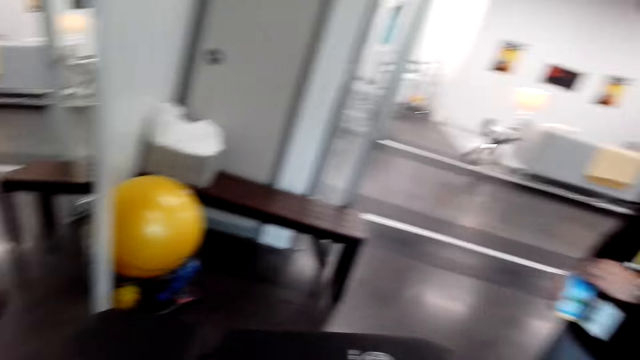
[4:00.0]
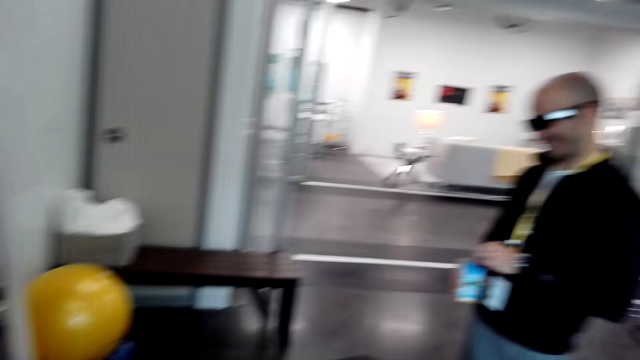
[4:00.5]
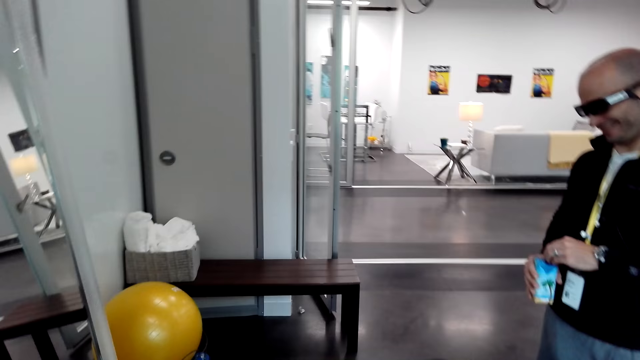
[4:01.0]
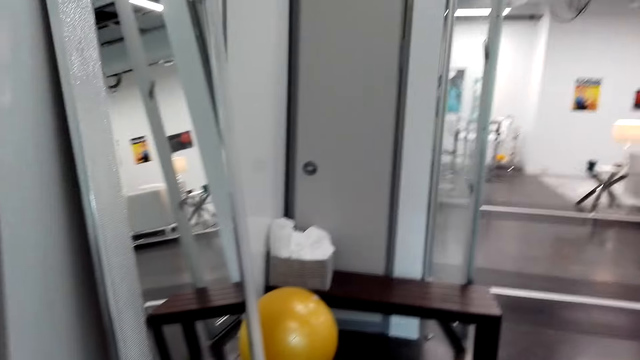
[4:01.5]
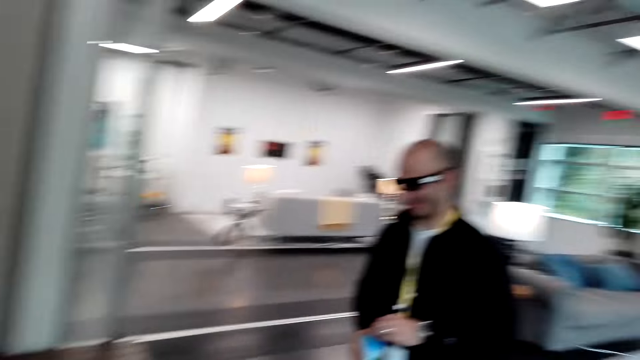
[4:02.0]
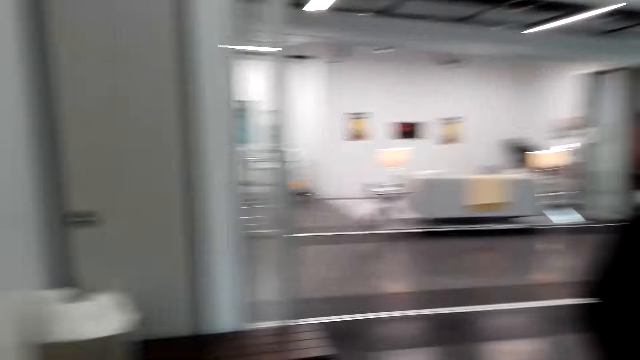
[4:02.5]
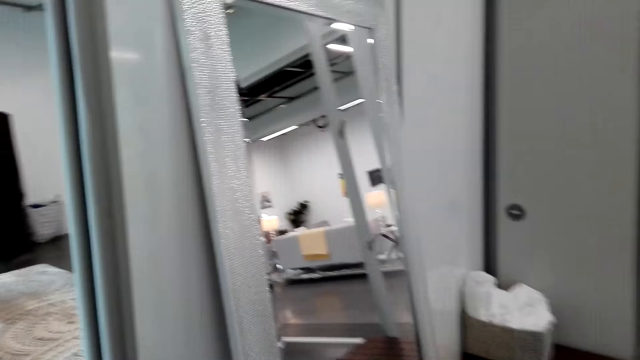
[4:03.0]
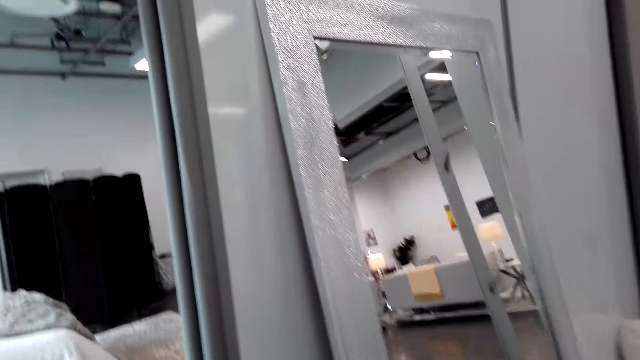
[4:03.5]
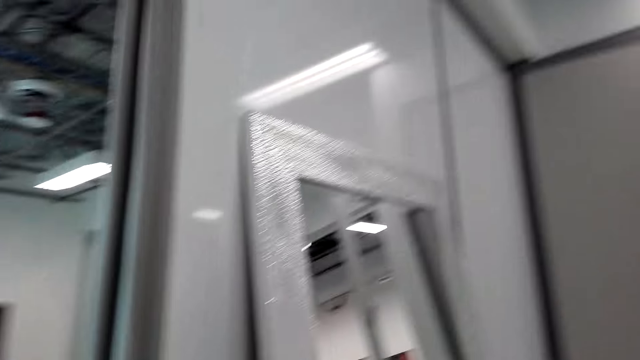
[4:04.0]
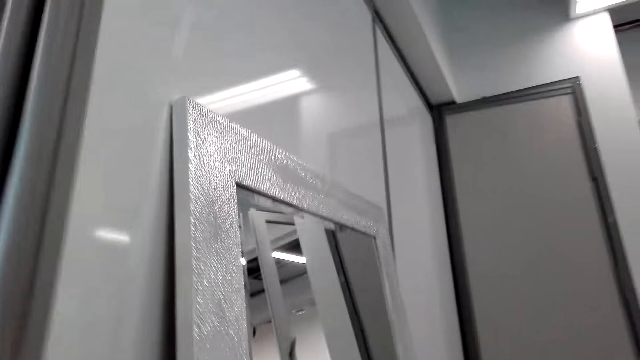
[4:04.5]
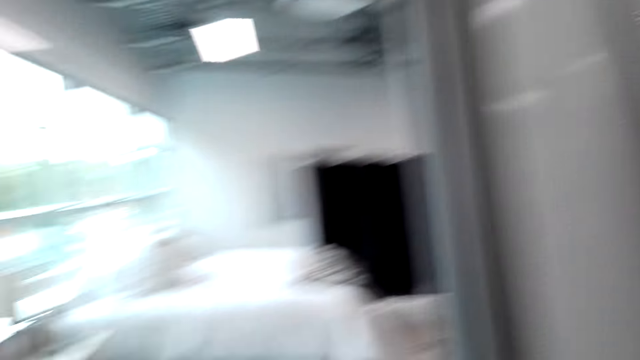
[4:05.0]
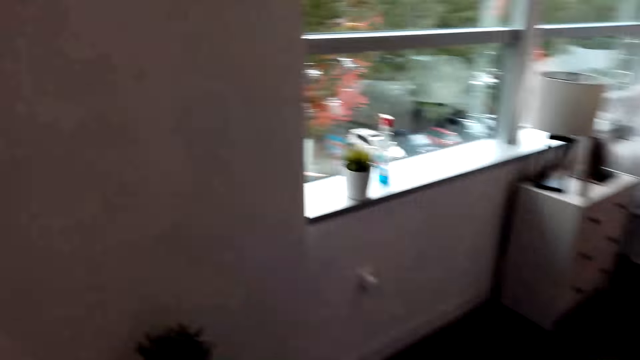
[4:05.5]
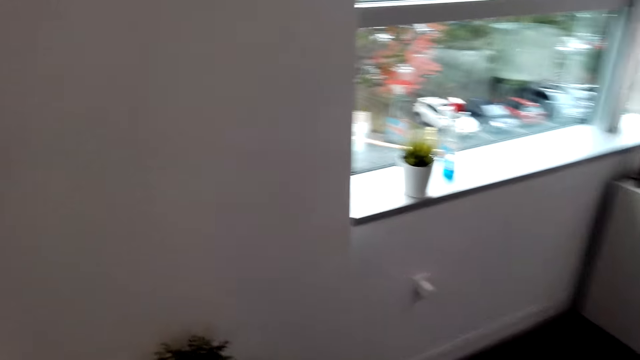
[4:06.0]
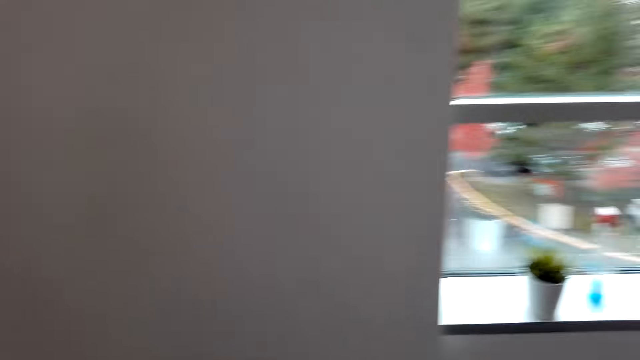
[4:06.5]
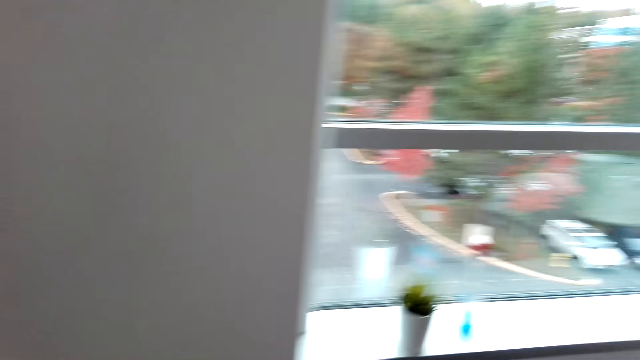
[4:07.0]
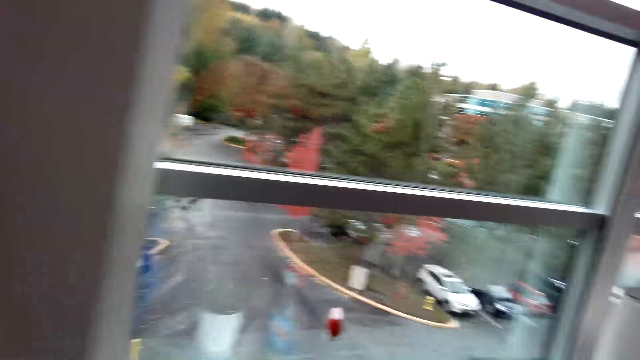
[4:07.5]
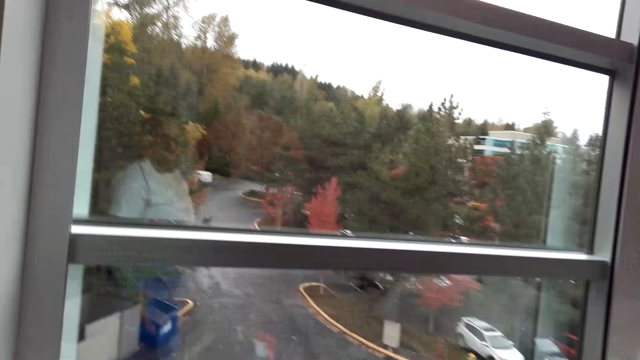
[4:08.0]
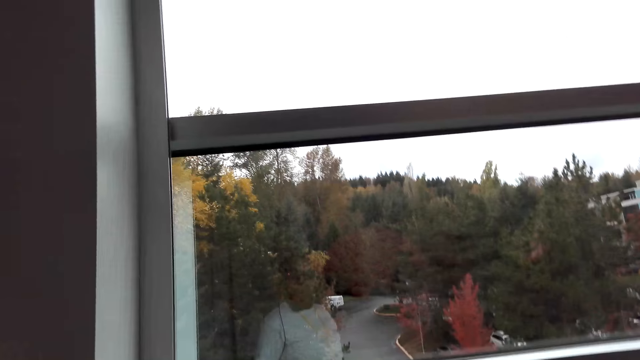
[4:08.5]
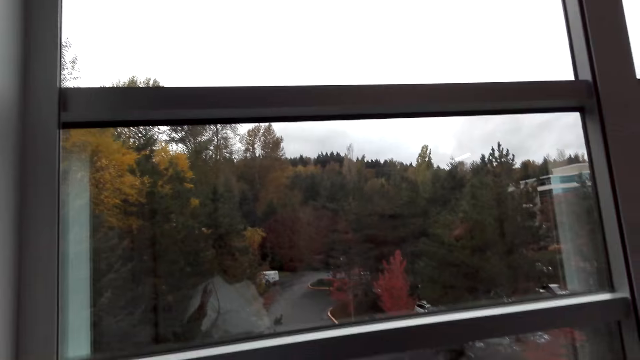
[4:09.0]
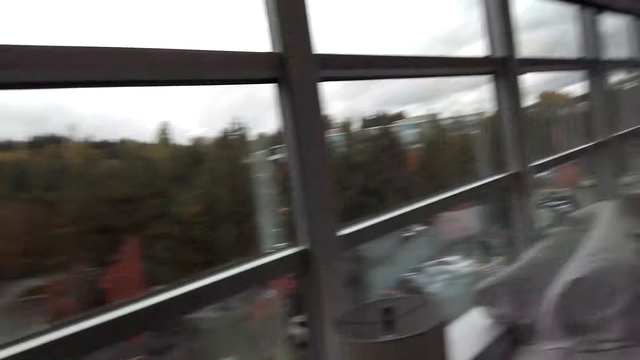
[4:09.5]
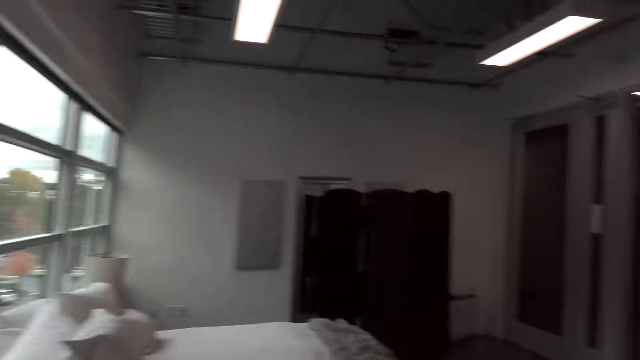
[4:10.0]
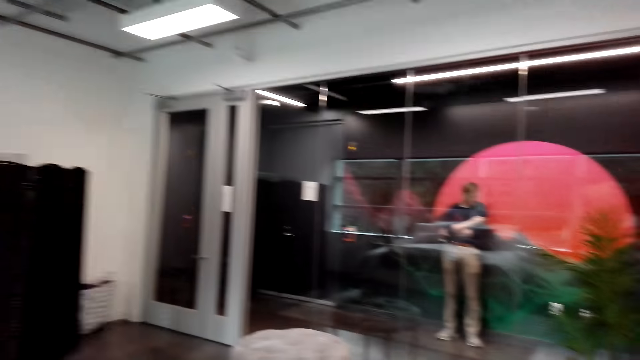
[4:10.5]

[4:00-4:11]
The camera wearer walks towards the window.

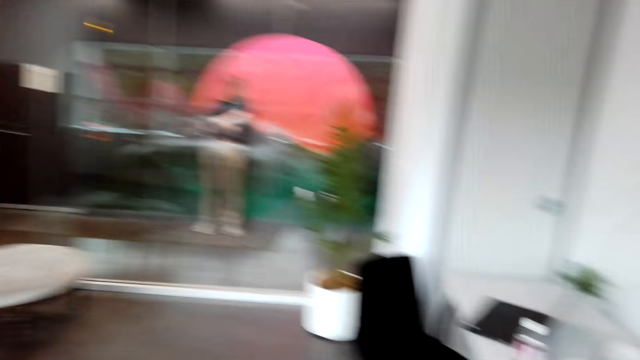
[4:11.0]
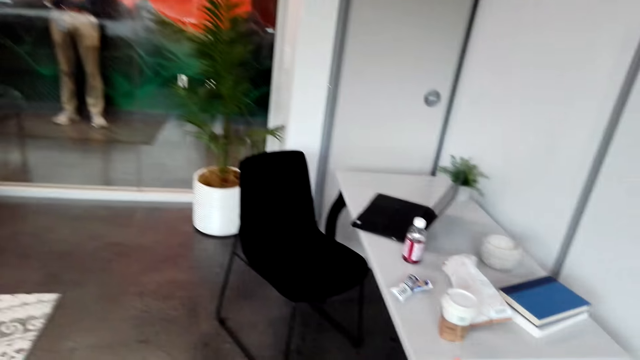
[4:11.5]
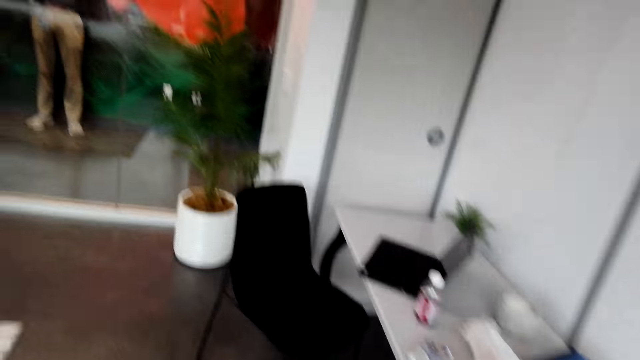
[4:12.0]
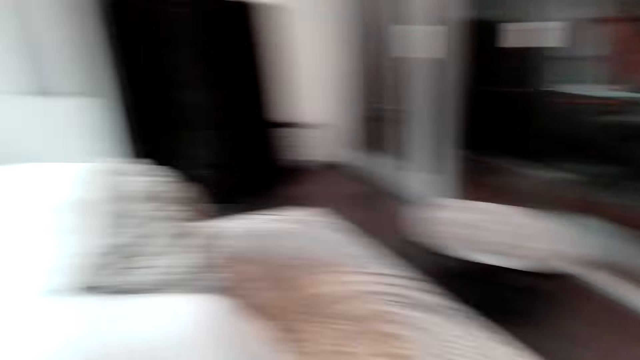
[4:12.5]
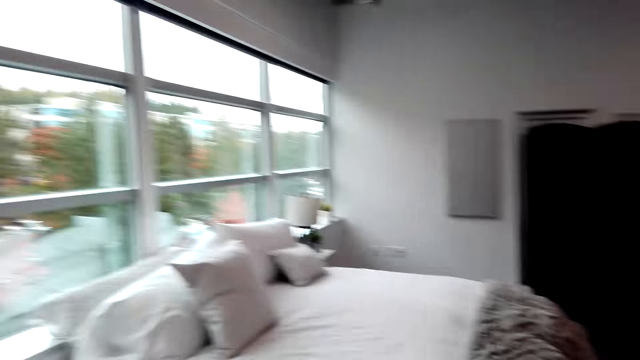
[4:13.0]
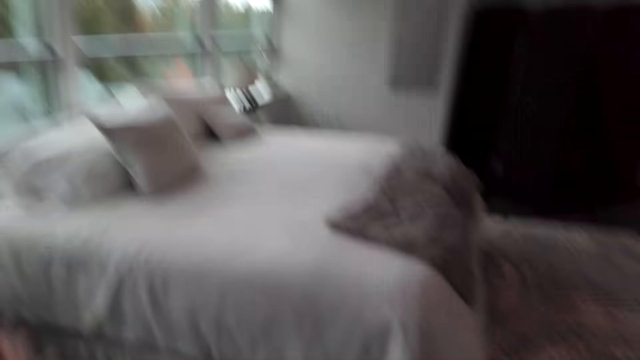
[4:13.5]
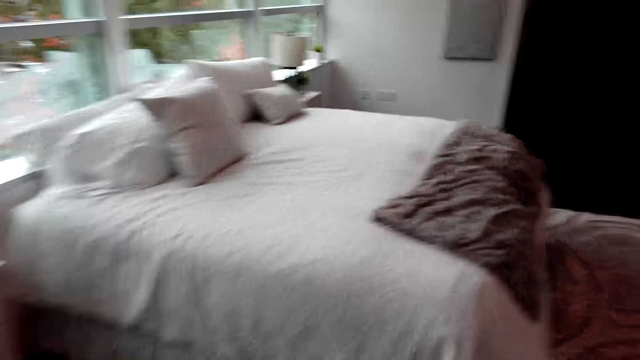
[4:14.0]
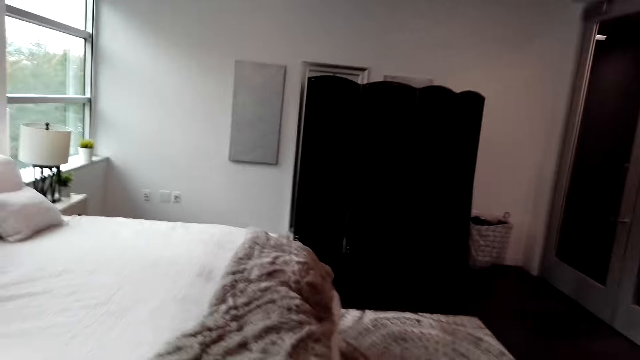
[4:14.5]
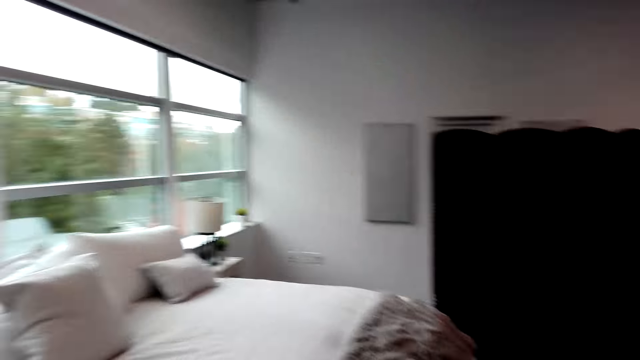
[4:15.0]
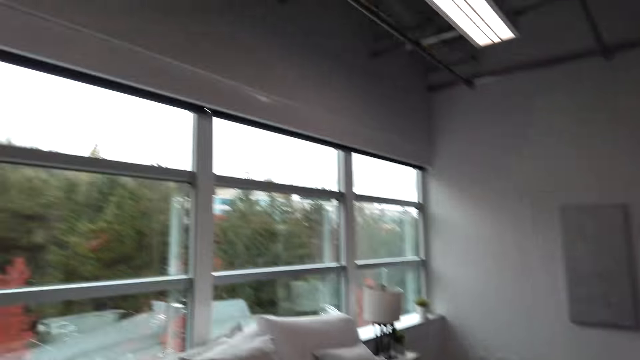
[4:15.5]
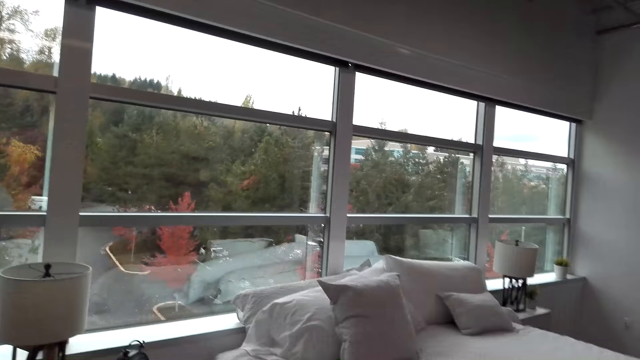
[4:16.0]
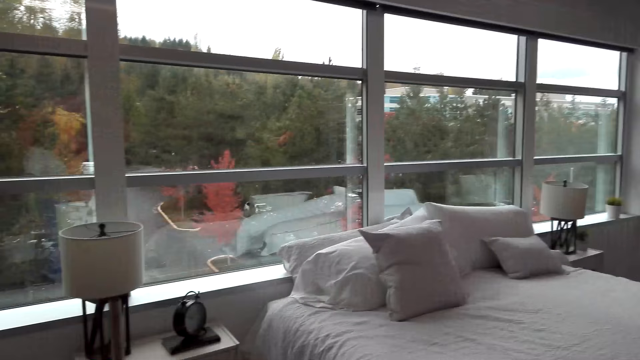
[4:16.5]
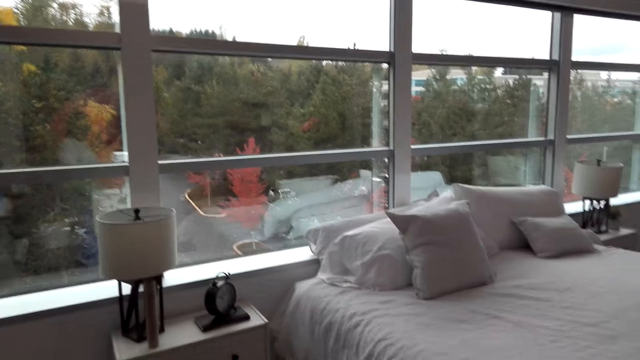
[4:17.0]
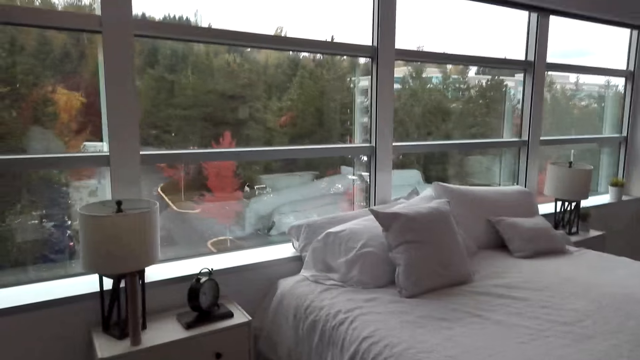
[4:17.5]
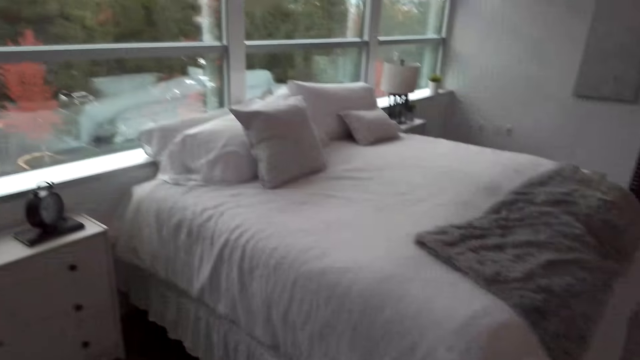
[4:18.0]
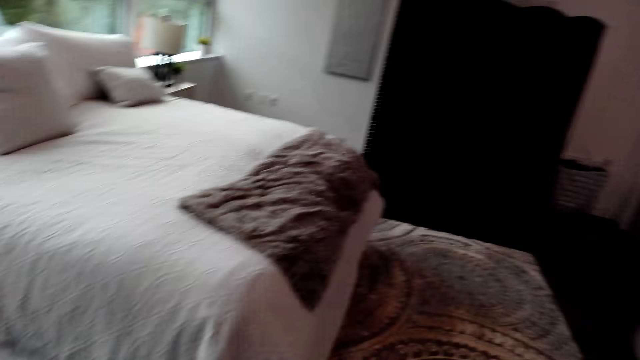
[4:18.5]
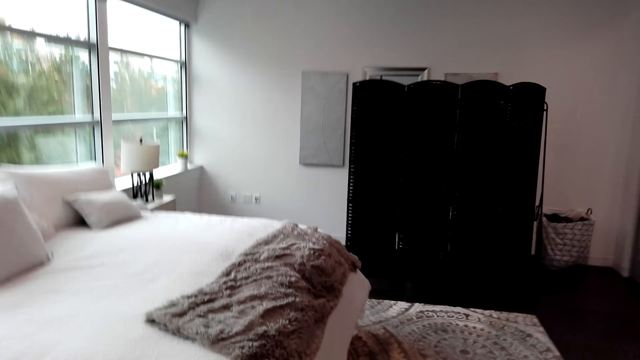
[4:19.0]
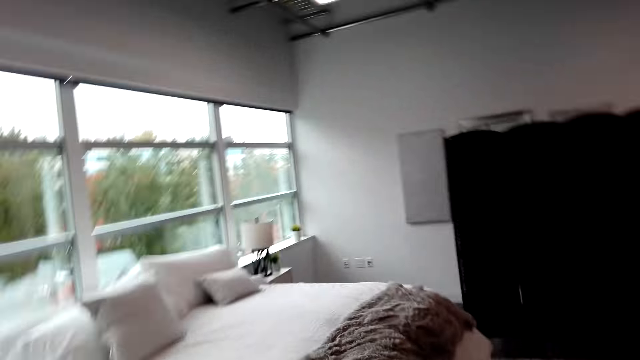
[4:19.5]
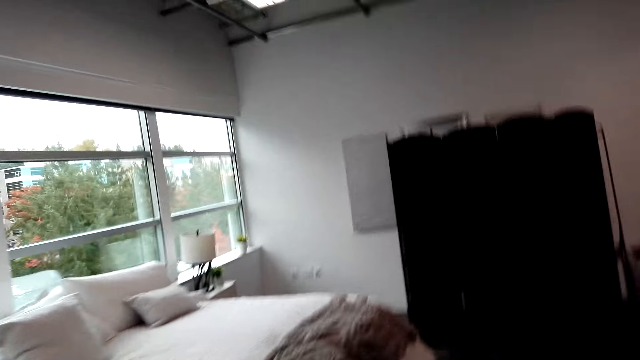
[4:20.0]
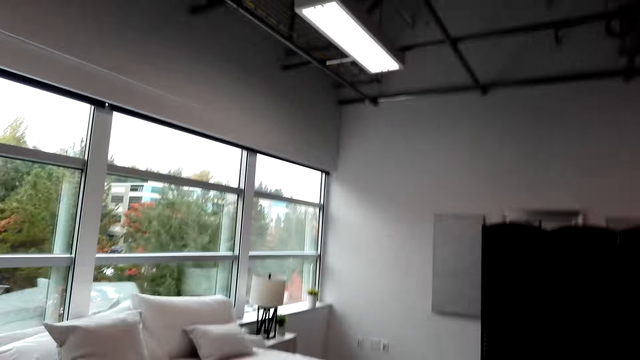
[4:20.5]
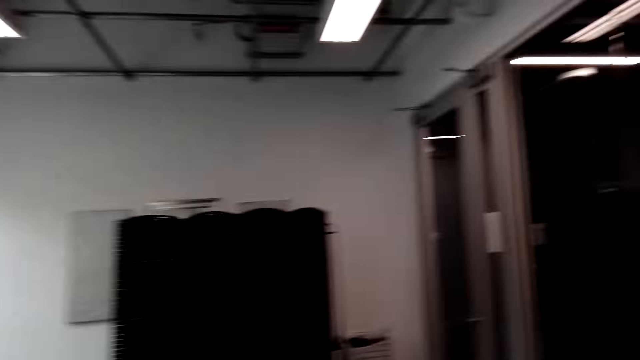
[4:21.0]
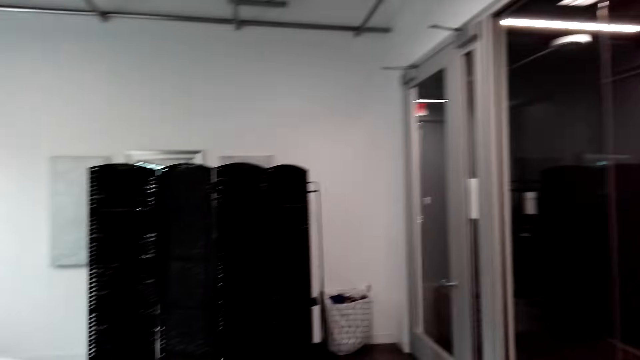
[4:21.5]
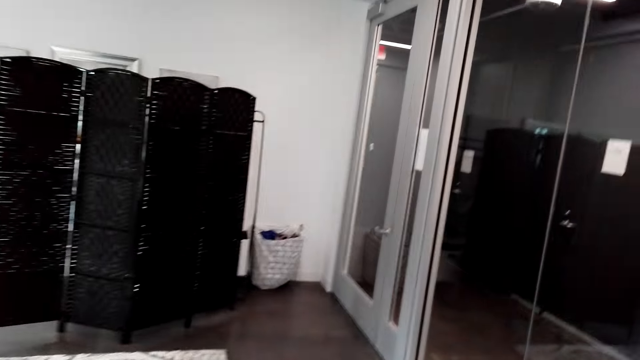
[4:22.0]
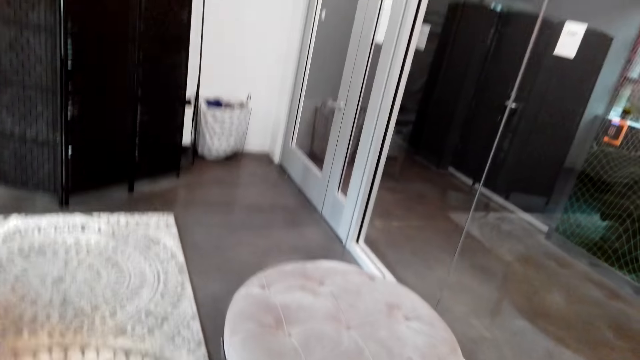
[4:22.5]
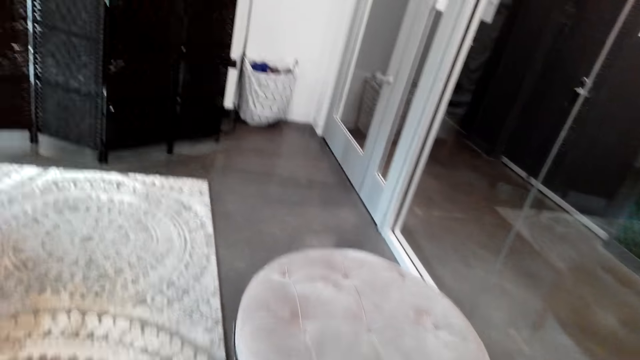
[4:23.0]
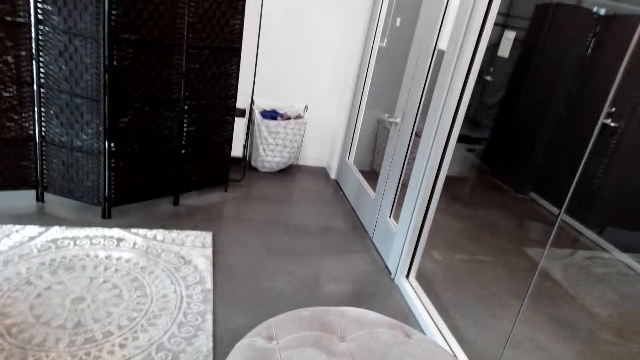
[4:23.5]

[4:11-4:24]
The camera wearer looks around the room. They move the hand to the bed. They walk around the room.
